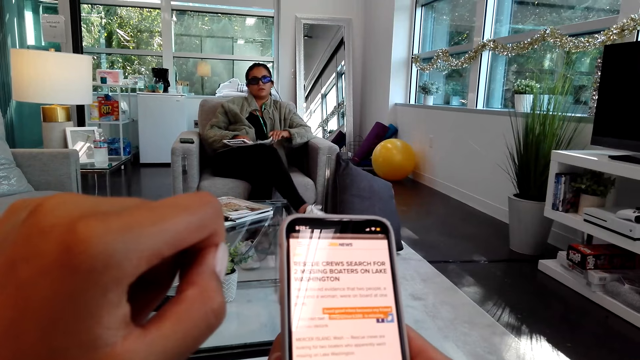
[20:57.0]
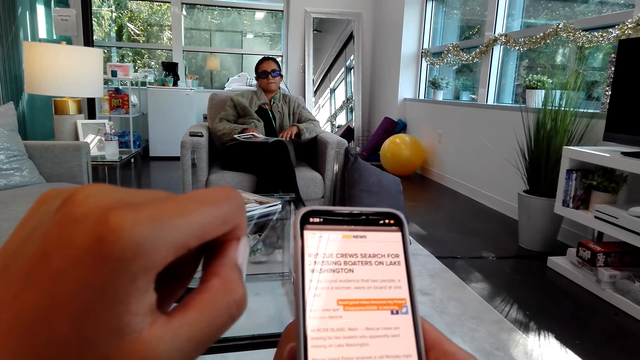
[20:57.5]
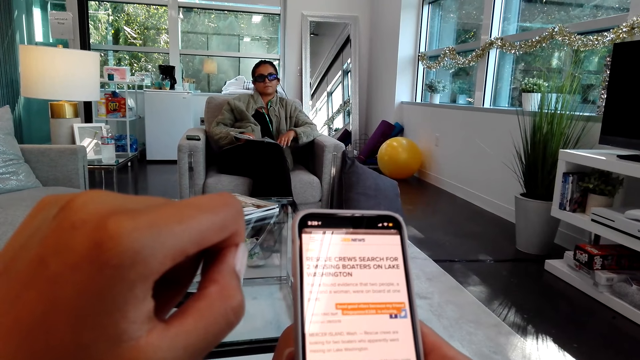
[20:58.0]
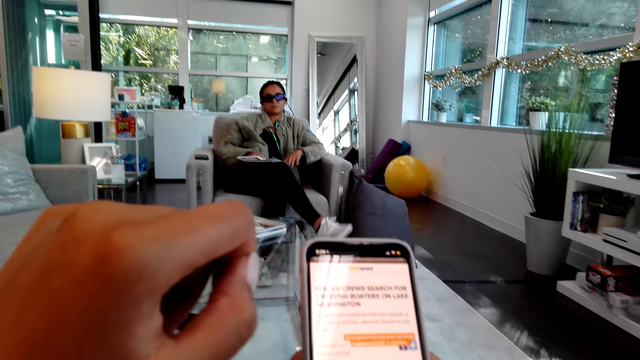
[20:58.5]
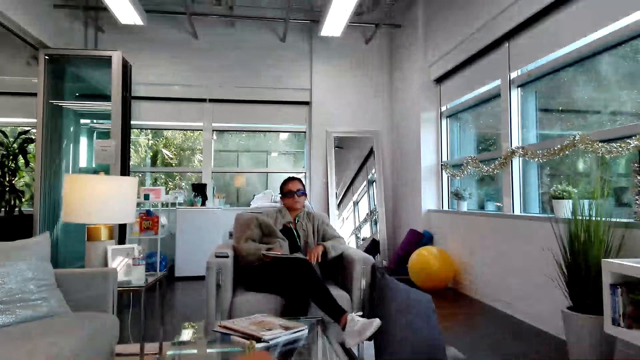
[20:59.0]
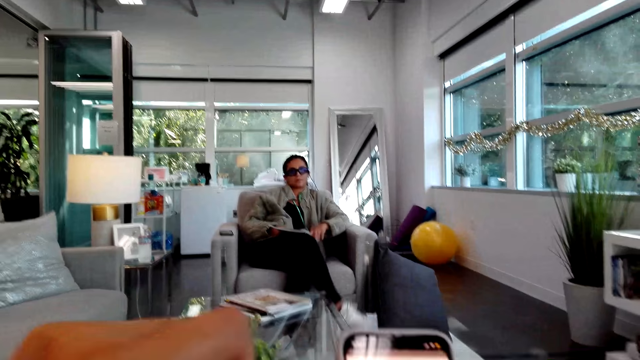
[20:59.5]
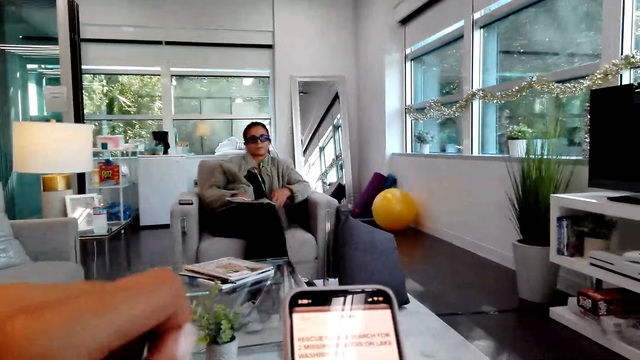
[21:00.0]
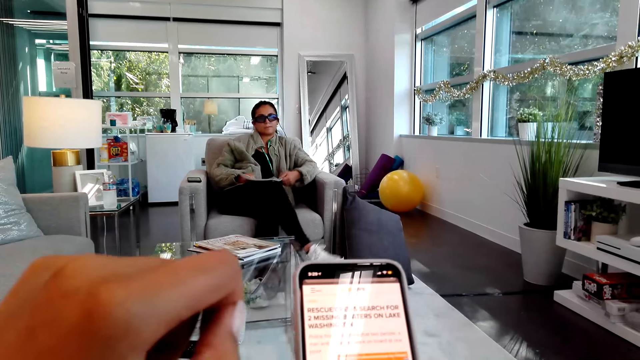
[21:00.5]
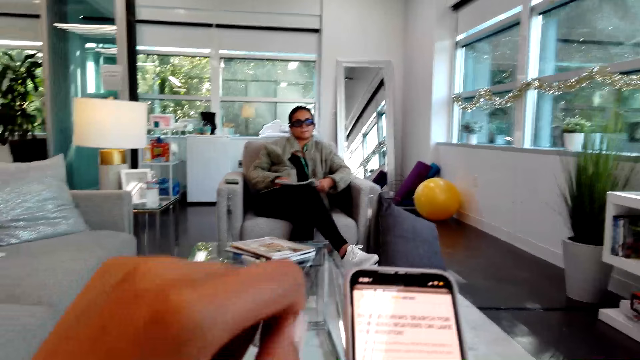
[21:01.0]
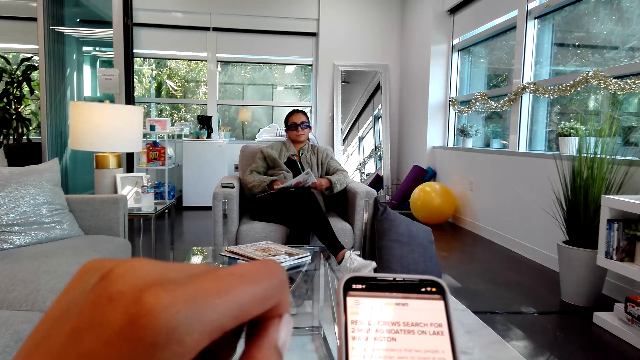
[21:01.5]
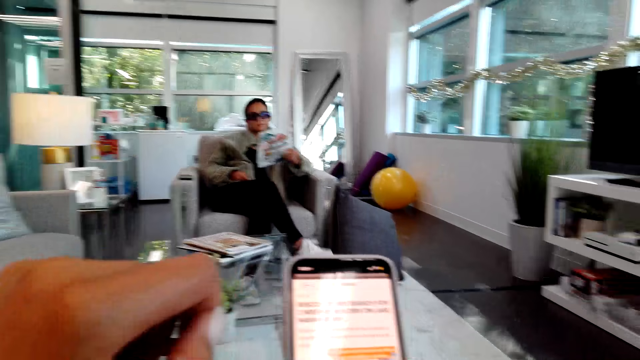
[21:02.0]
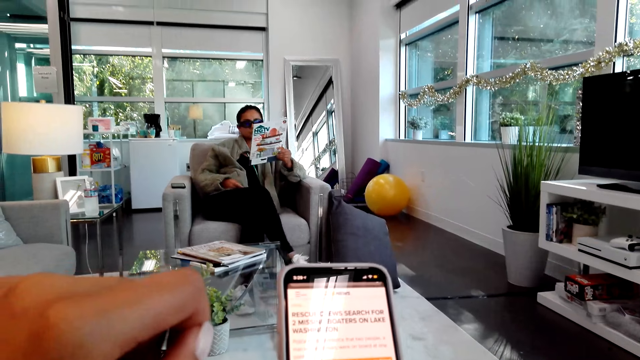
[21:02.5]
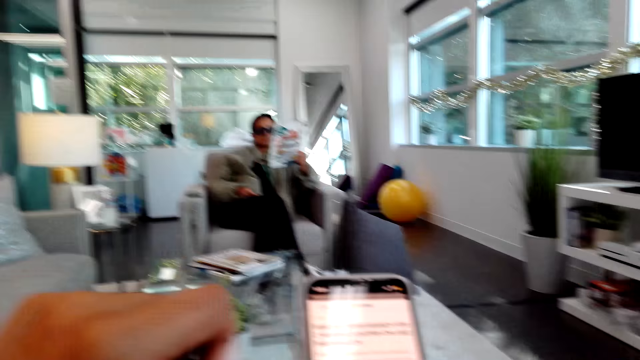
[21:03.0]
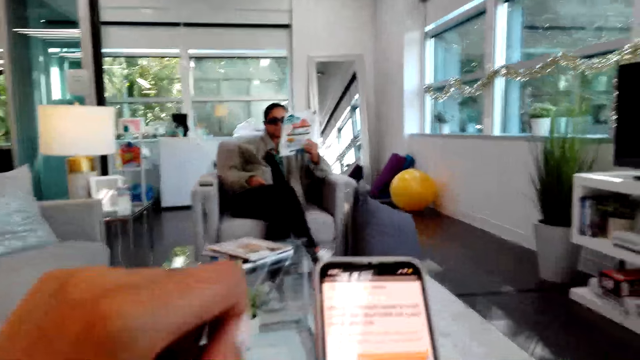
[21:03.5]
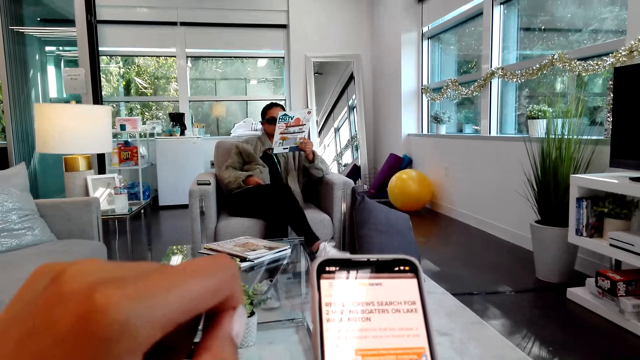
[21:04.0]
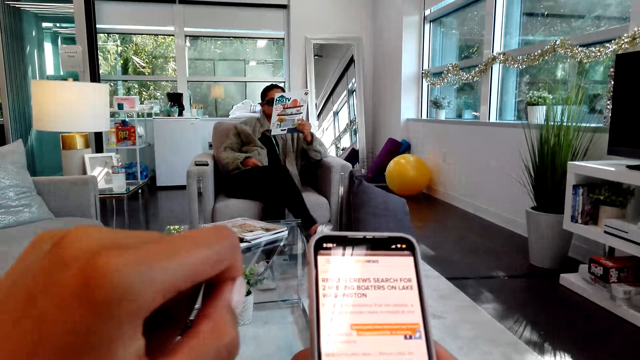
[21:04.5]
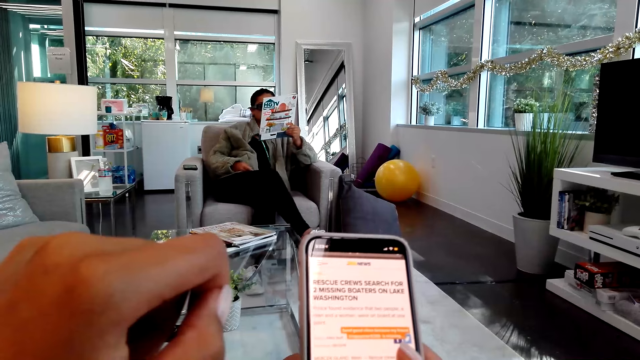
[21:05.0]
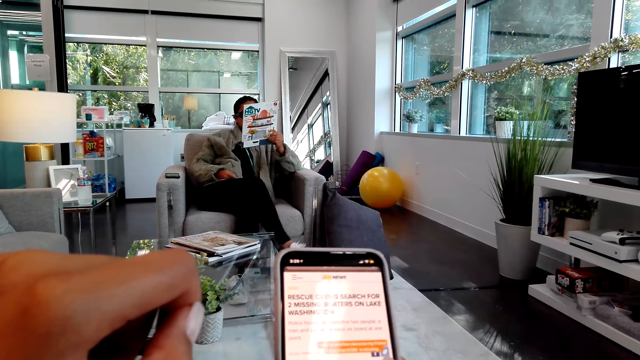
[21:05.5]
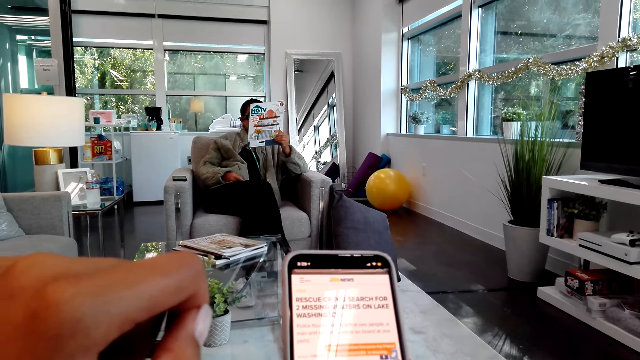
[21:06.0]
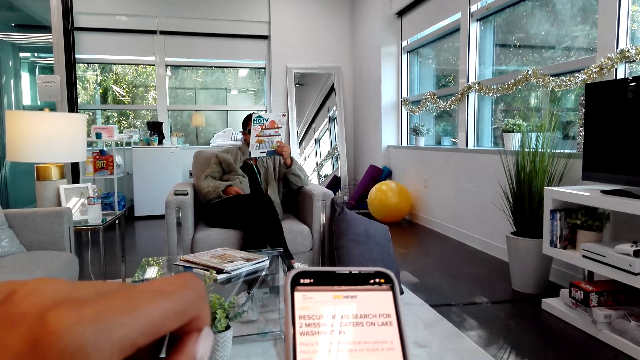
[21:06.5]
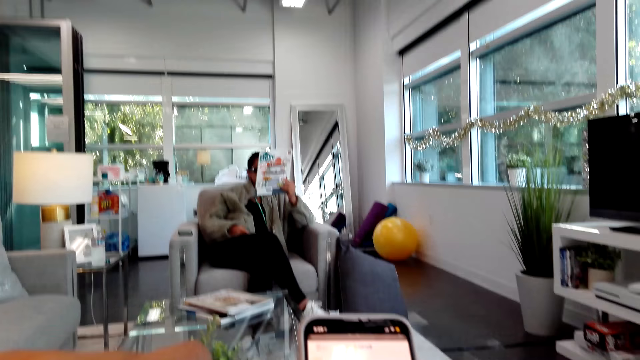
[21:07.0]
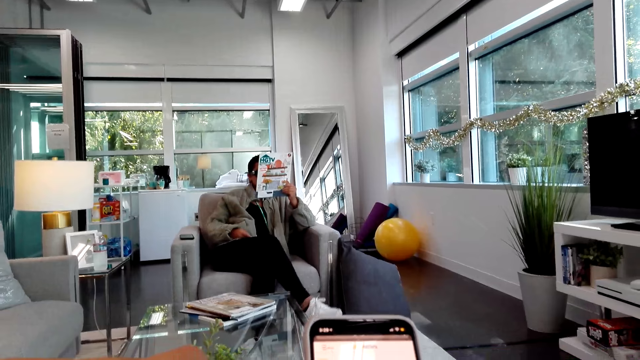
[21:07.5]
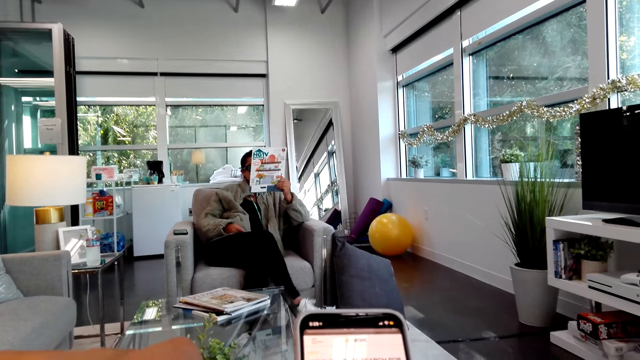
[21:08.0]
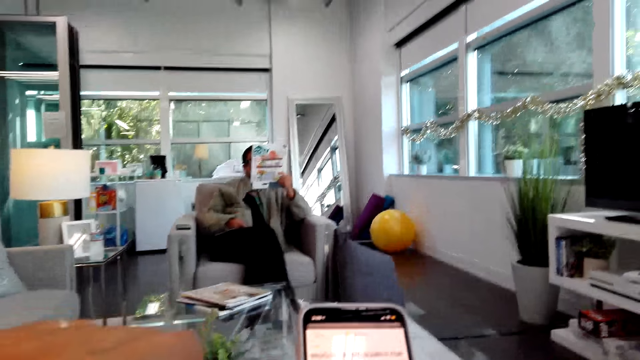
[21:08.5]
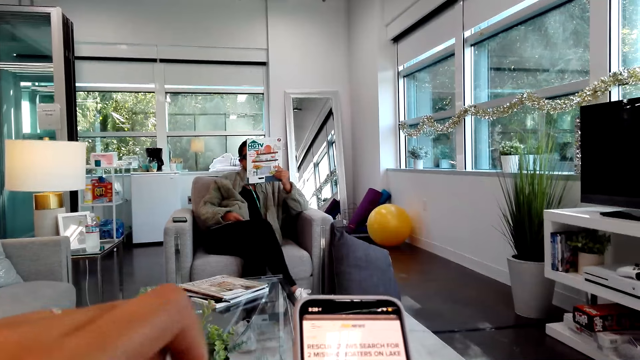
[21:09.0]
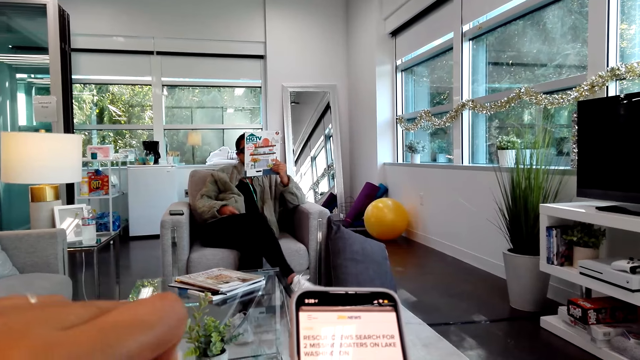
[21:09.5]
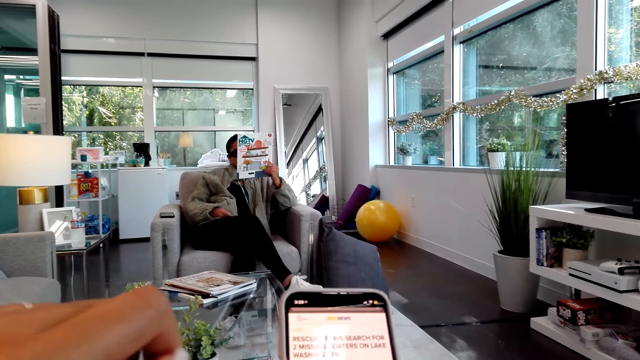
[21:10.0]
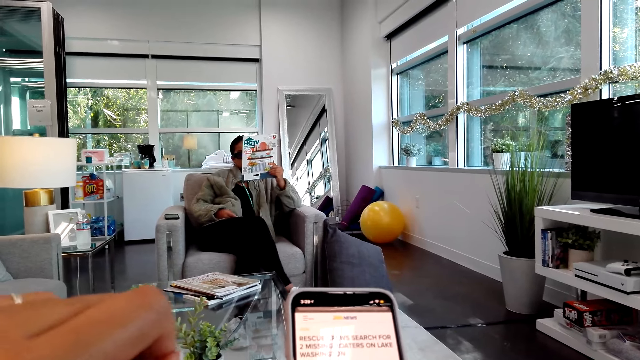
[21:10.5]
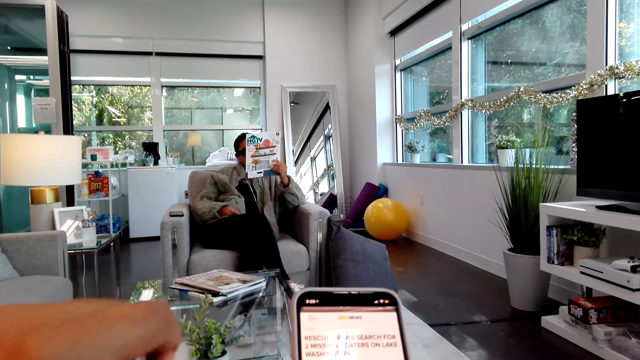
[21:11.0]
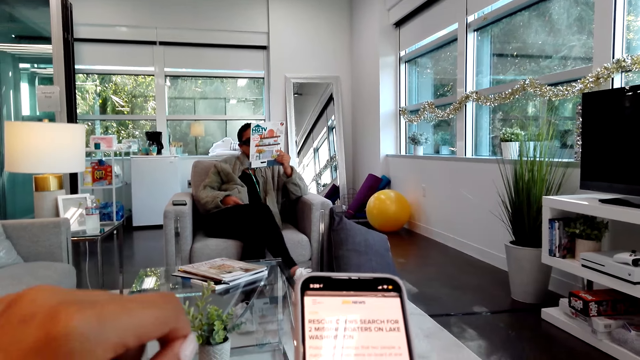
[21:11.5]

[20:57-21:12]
A woman lifts a magazine. The woman reads the magazine. The camera wearer reads a post on the phone.

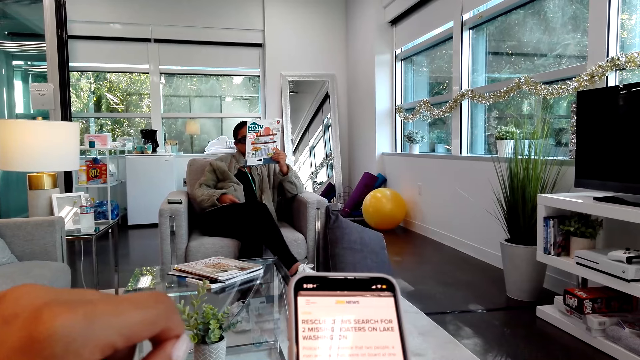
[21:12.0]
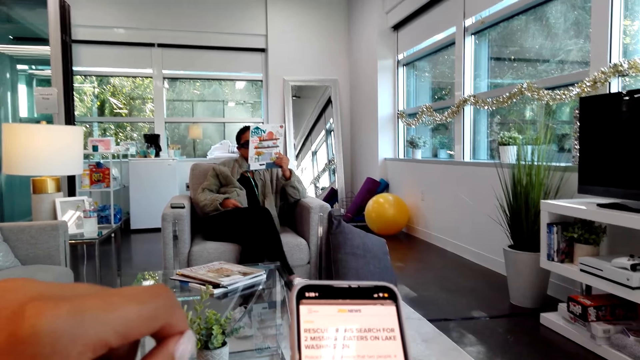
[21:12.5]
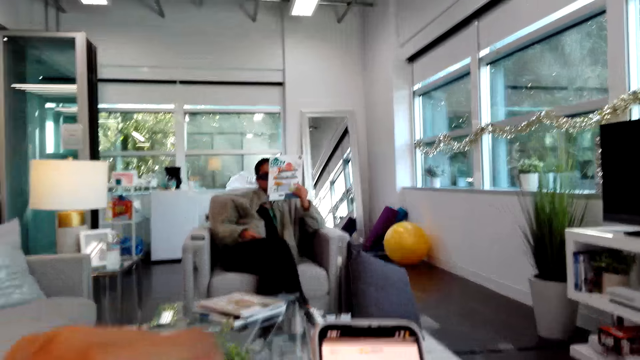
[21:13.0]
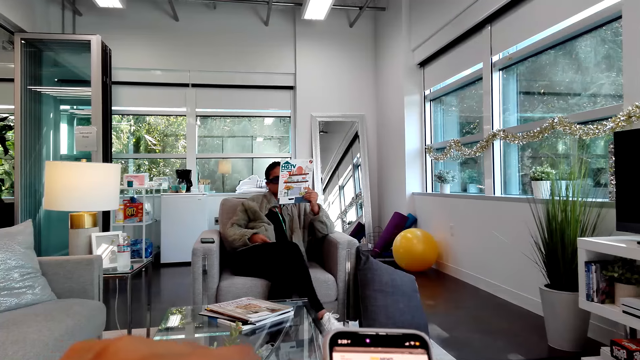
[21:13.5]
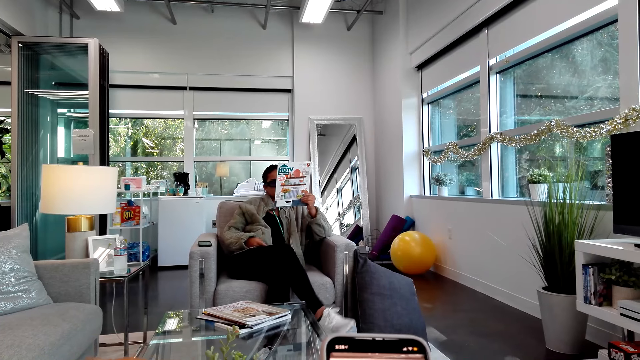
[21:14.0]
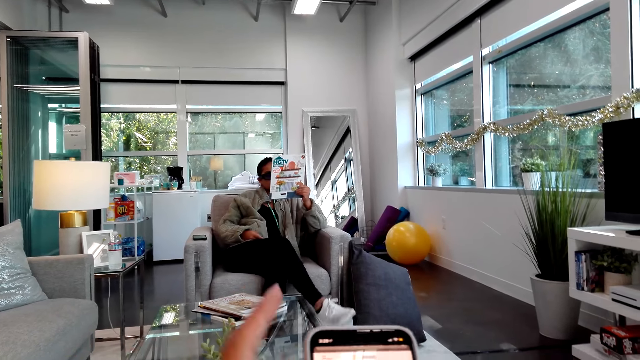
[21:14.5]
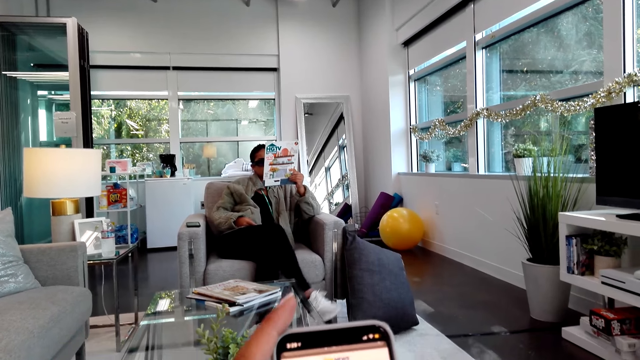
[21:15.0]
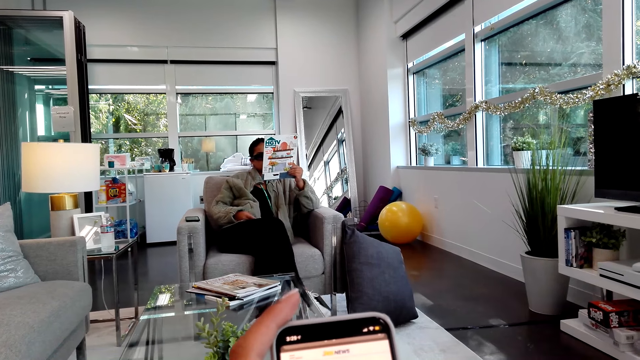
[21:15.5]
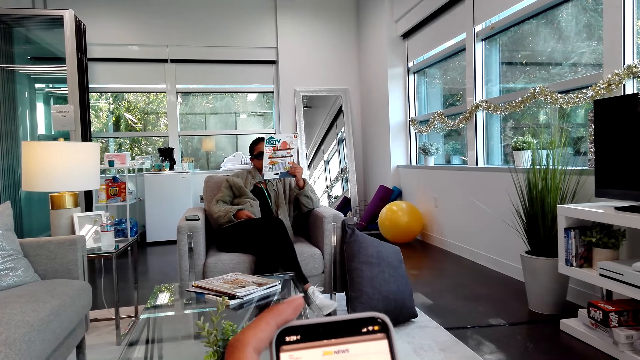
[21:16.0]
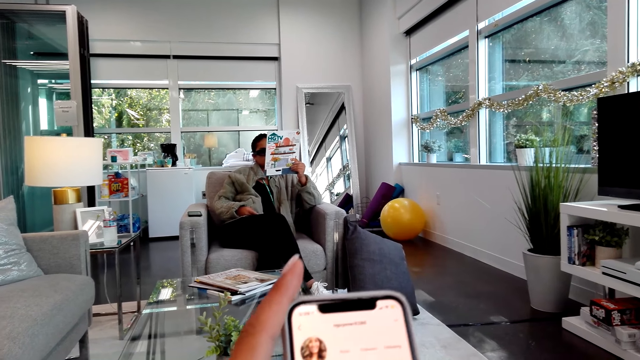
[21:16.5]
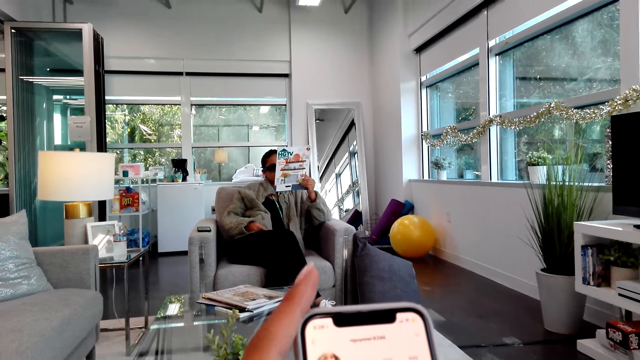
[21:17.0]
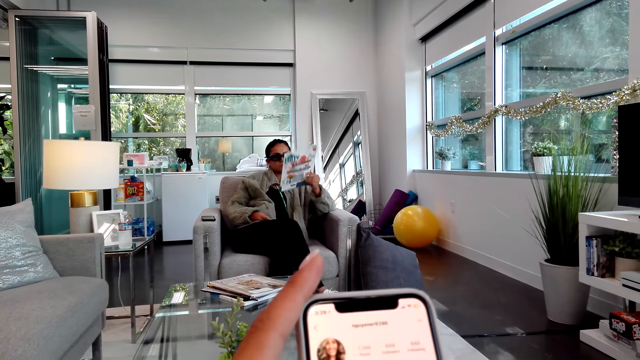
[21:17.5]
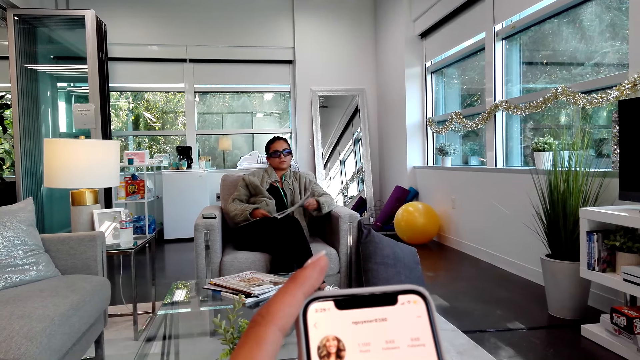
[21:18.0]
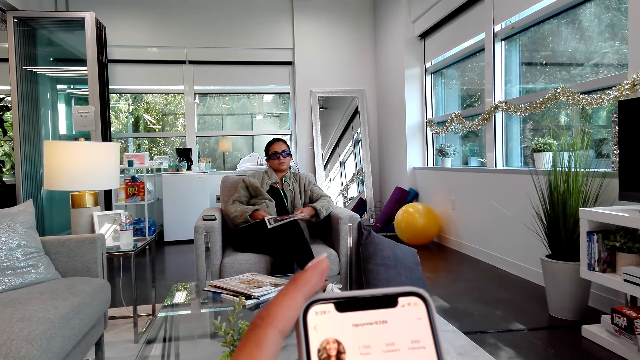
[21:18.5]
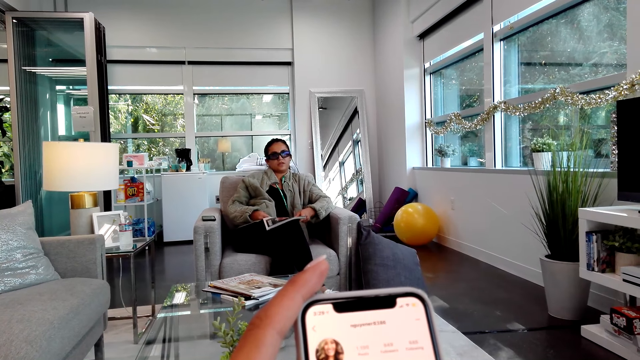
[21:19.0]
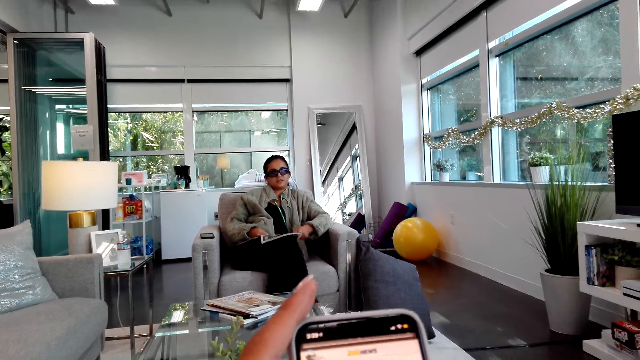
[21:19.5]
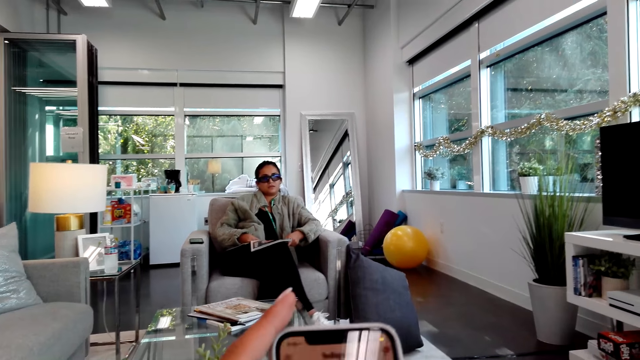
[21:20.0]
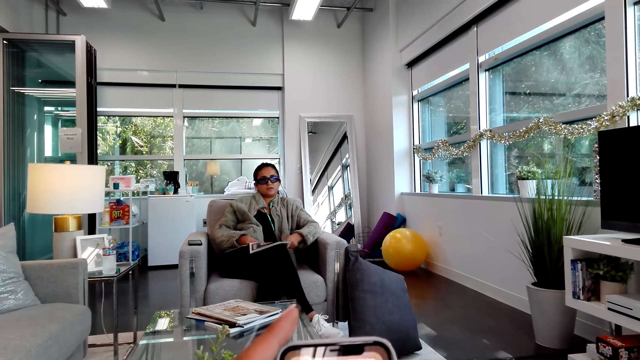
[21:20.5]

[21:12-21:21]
The camera wearer holds a phone. A woman reads the magazine. The woman stares at the camera wearer. The woman rests the magazine on her lap. The camera wearer looks at the phone.
